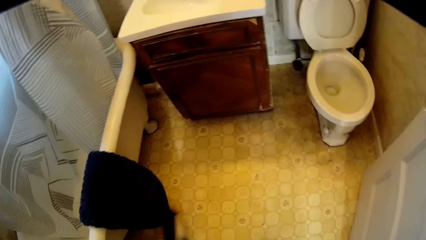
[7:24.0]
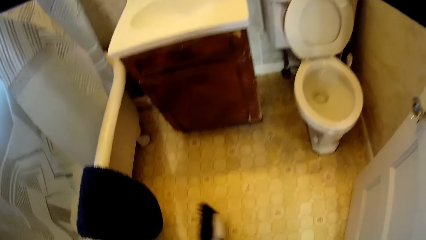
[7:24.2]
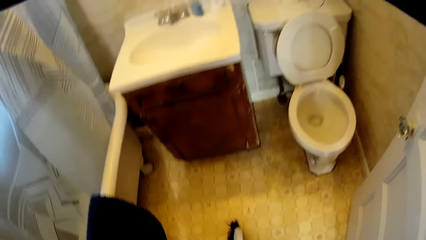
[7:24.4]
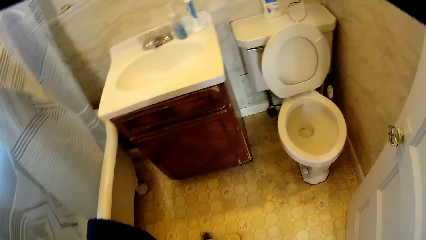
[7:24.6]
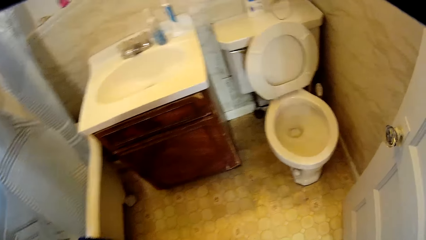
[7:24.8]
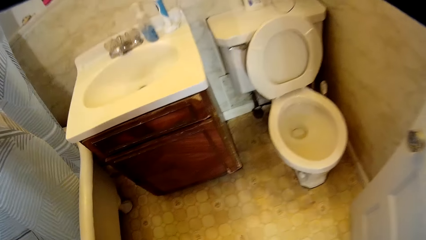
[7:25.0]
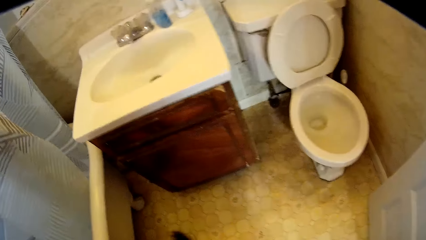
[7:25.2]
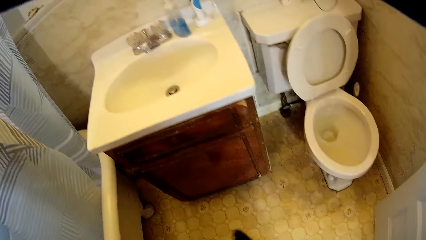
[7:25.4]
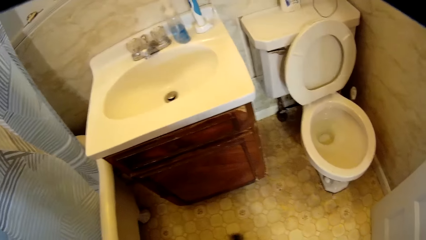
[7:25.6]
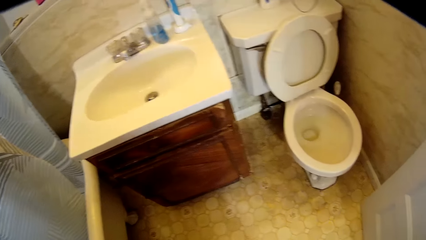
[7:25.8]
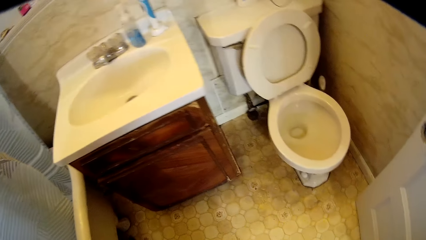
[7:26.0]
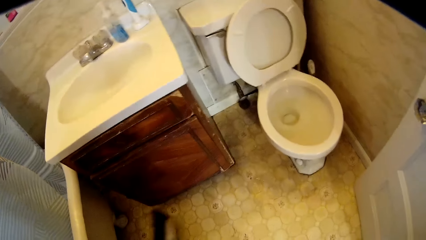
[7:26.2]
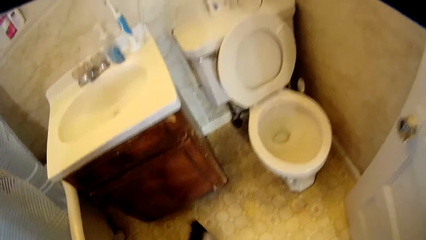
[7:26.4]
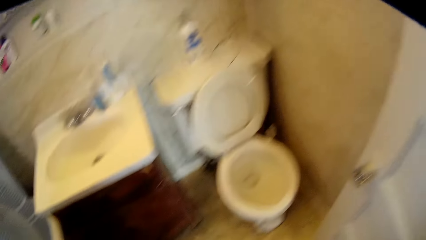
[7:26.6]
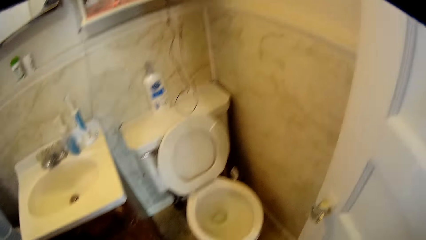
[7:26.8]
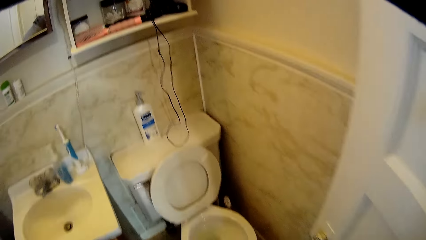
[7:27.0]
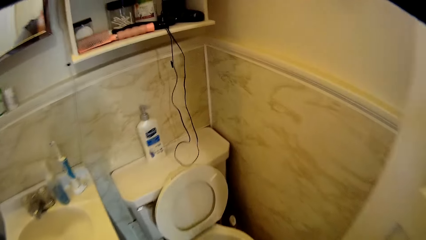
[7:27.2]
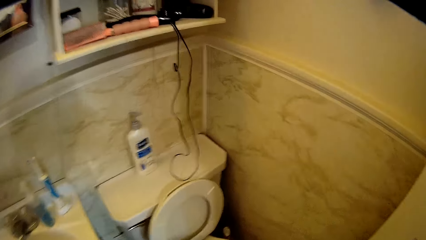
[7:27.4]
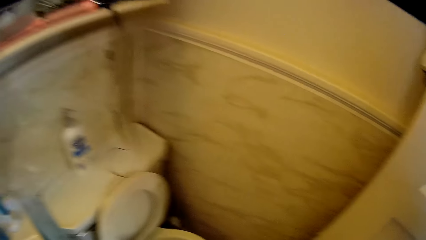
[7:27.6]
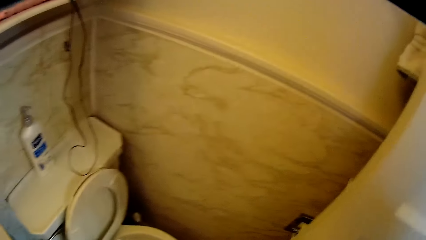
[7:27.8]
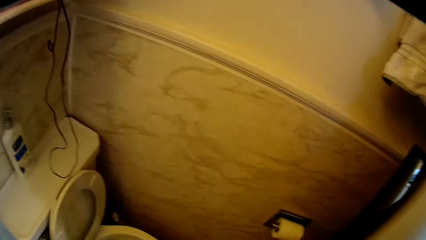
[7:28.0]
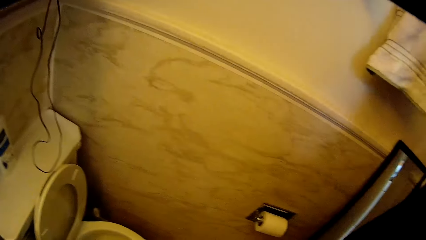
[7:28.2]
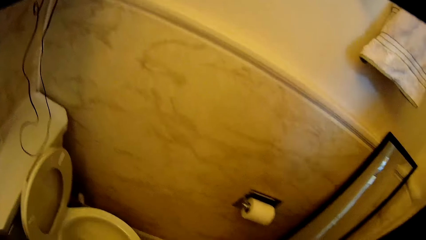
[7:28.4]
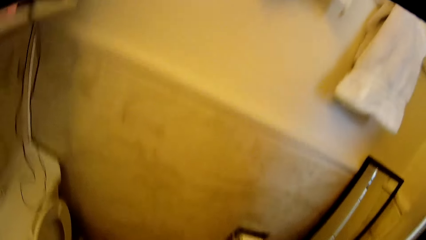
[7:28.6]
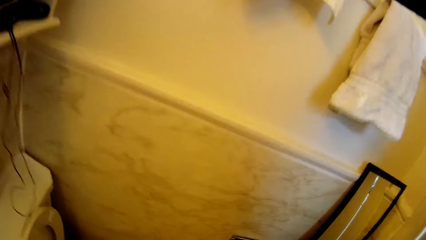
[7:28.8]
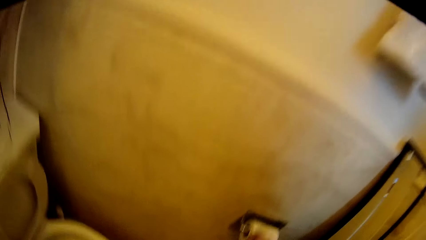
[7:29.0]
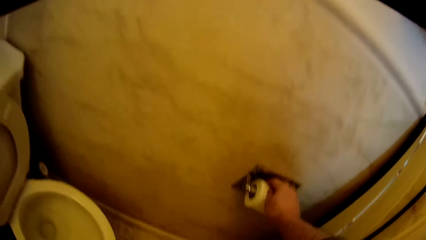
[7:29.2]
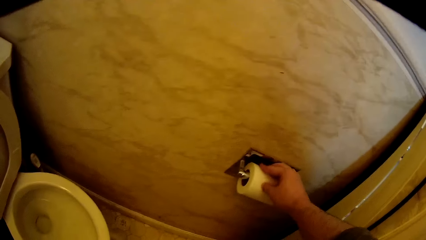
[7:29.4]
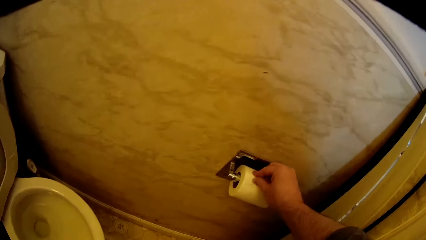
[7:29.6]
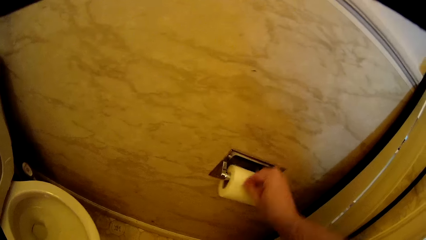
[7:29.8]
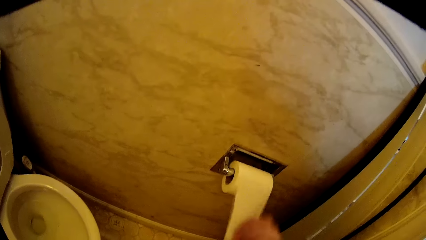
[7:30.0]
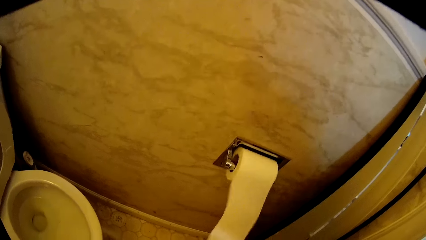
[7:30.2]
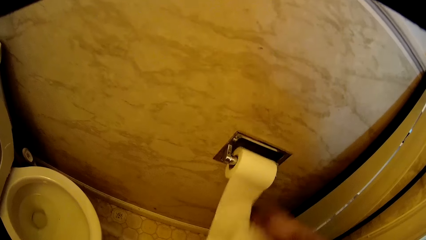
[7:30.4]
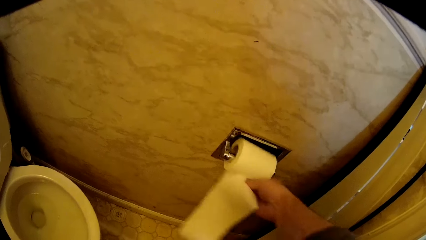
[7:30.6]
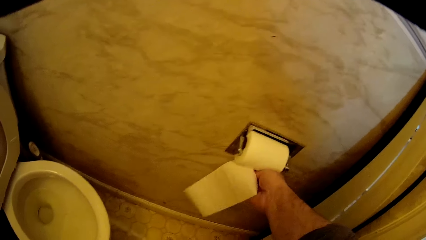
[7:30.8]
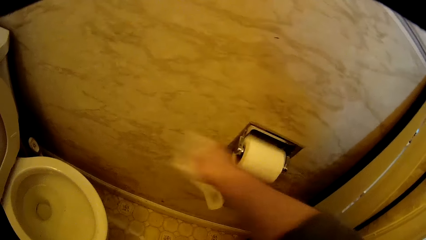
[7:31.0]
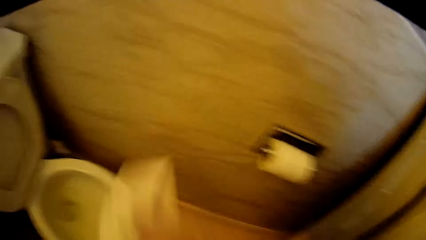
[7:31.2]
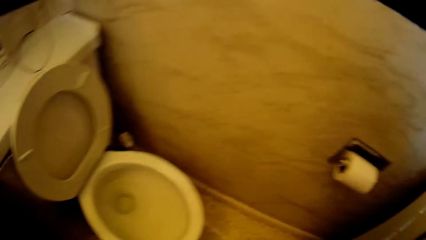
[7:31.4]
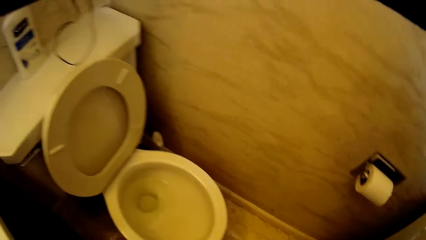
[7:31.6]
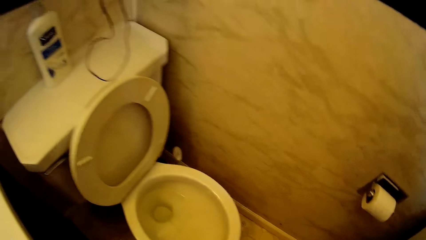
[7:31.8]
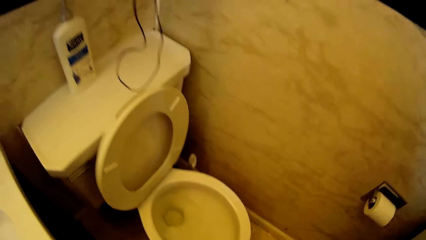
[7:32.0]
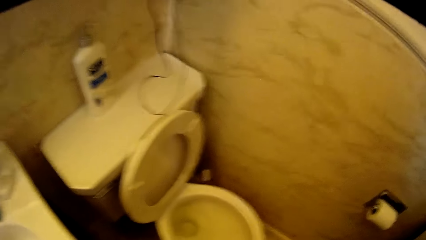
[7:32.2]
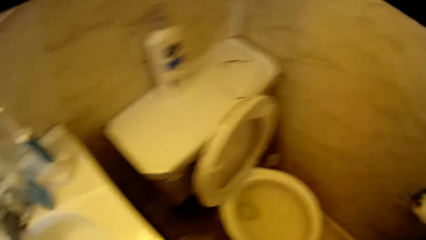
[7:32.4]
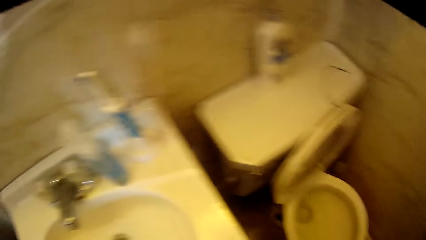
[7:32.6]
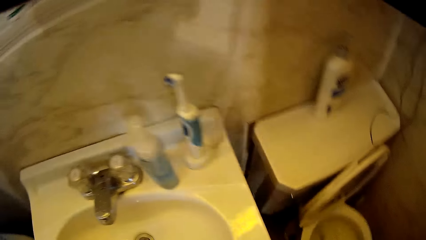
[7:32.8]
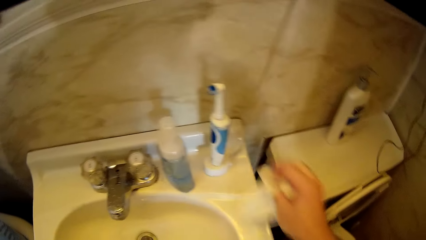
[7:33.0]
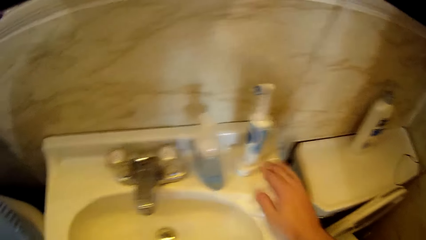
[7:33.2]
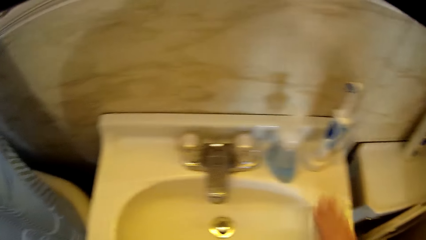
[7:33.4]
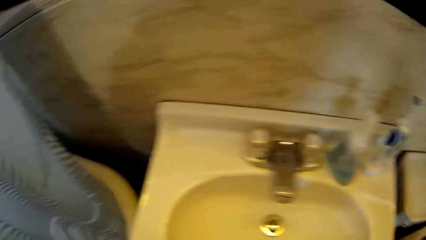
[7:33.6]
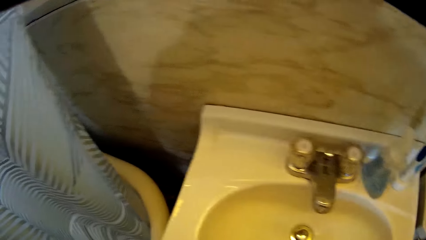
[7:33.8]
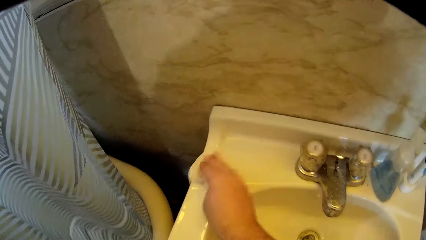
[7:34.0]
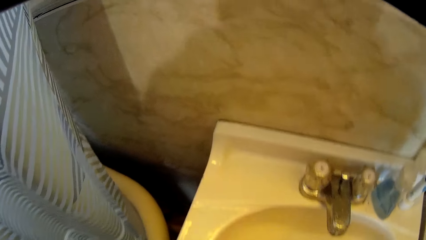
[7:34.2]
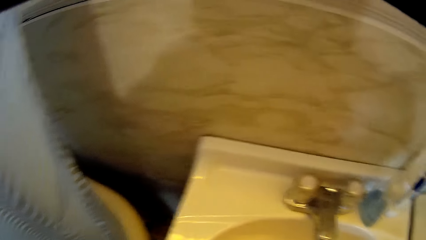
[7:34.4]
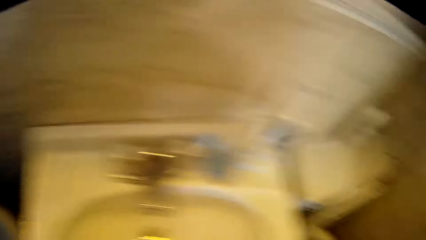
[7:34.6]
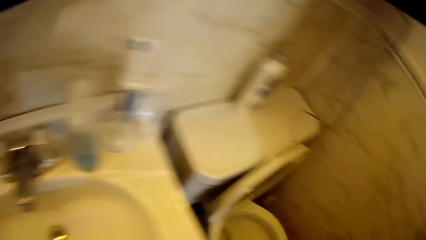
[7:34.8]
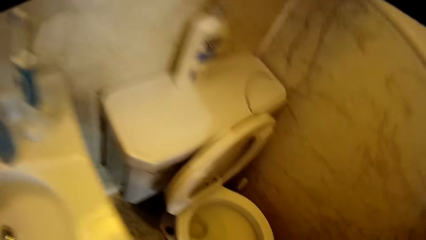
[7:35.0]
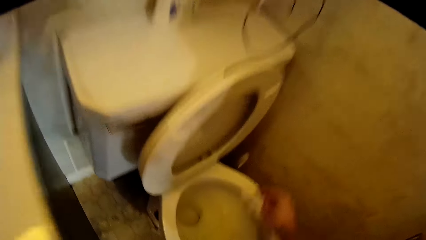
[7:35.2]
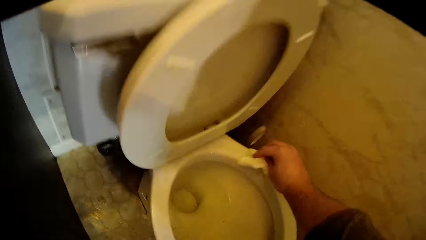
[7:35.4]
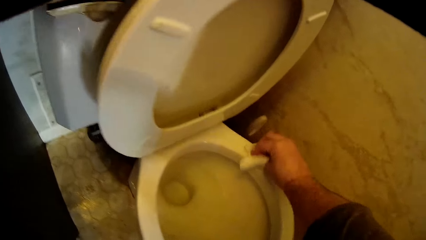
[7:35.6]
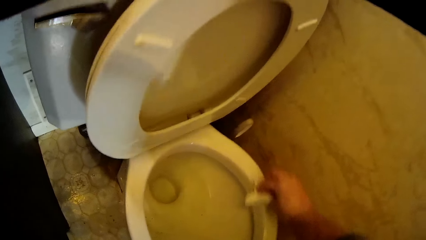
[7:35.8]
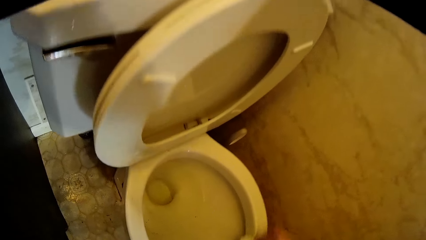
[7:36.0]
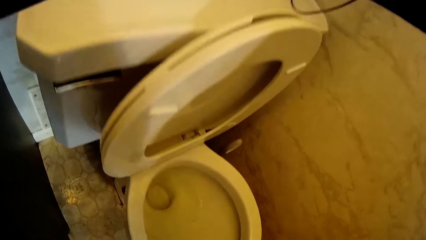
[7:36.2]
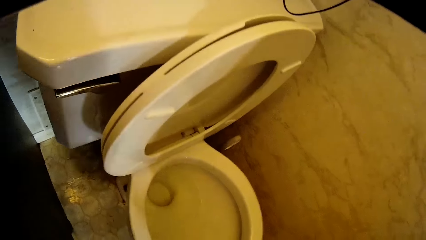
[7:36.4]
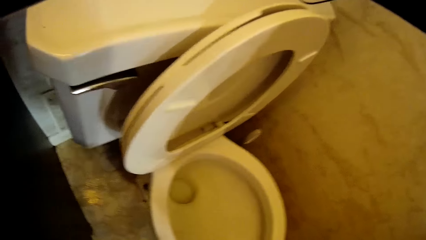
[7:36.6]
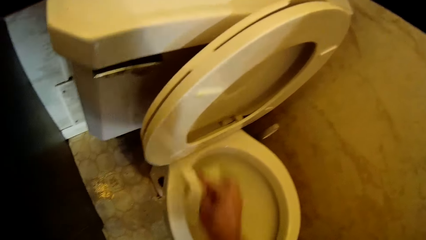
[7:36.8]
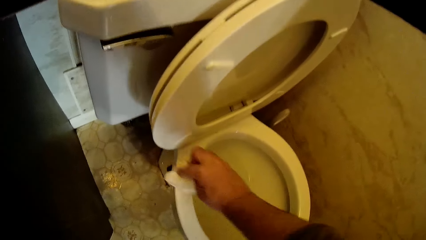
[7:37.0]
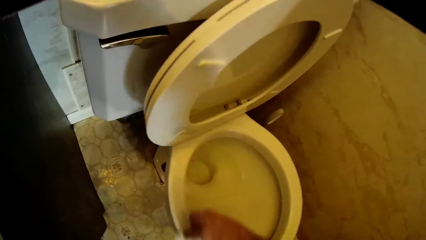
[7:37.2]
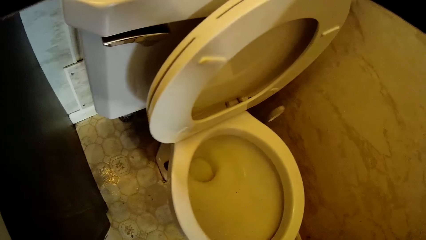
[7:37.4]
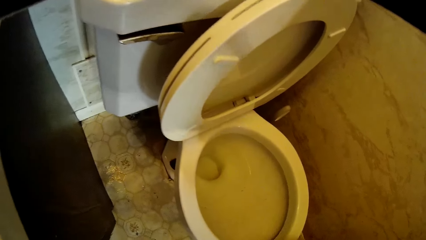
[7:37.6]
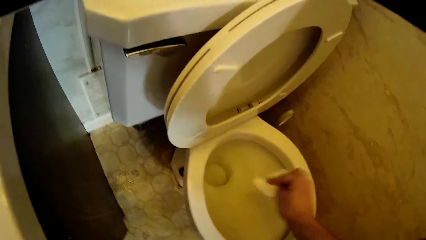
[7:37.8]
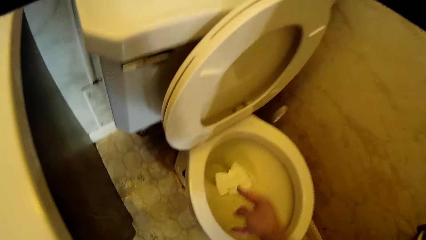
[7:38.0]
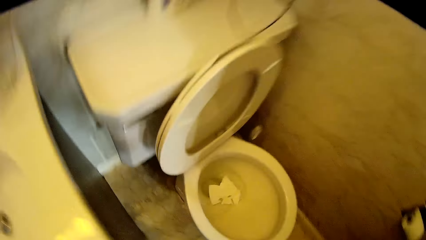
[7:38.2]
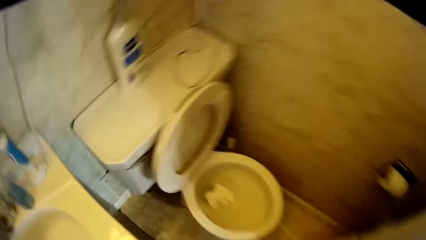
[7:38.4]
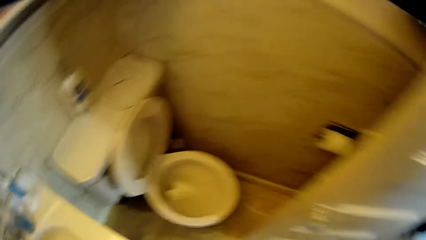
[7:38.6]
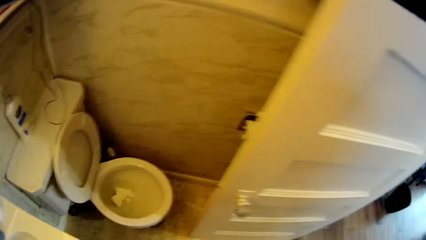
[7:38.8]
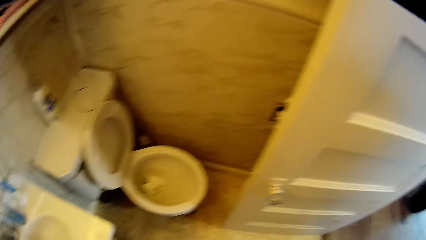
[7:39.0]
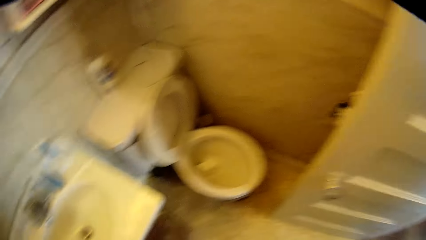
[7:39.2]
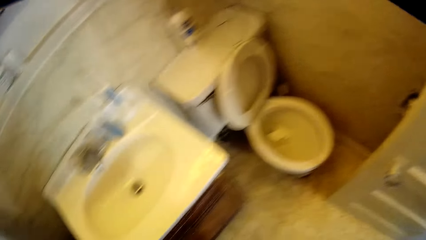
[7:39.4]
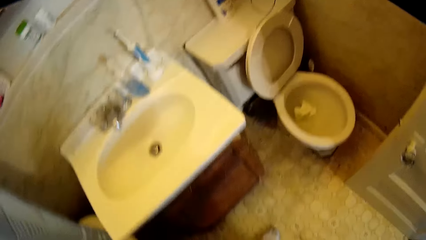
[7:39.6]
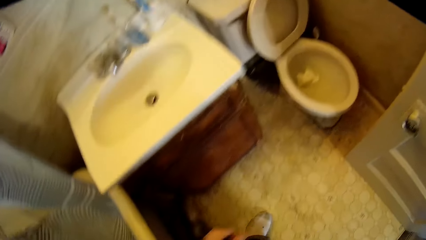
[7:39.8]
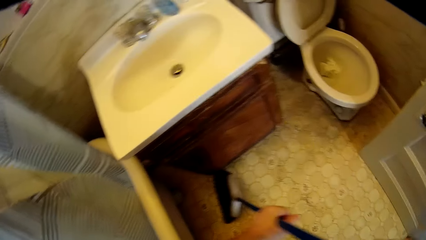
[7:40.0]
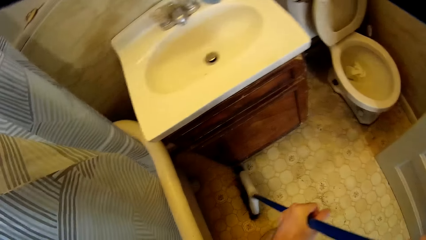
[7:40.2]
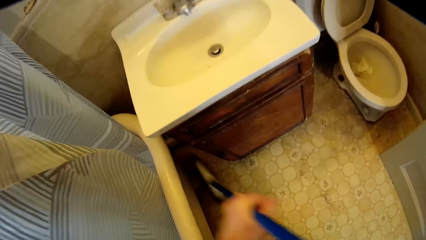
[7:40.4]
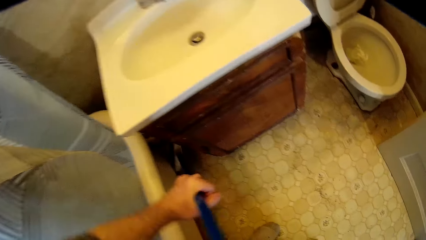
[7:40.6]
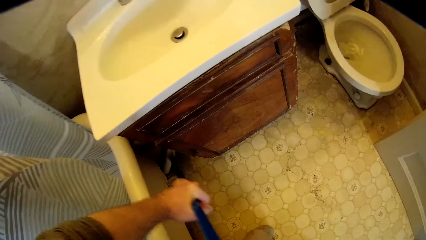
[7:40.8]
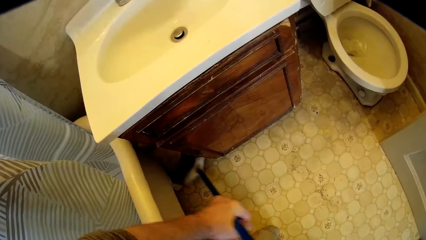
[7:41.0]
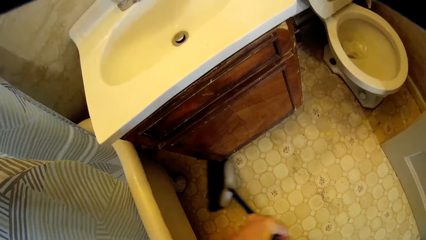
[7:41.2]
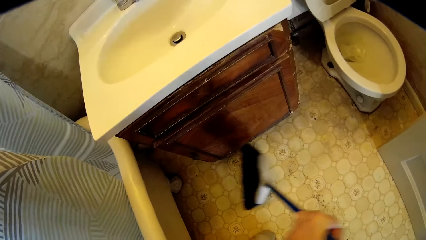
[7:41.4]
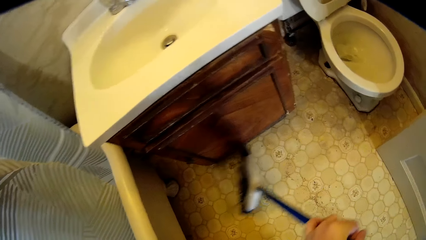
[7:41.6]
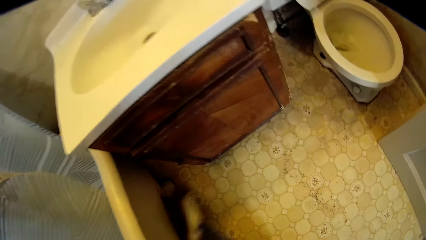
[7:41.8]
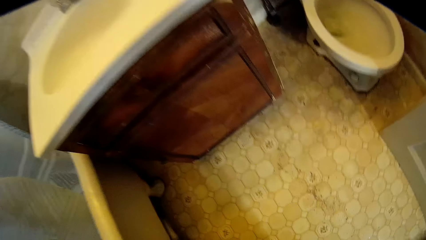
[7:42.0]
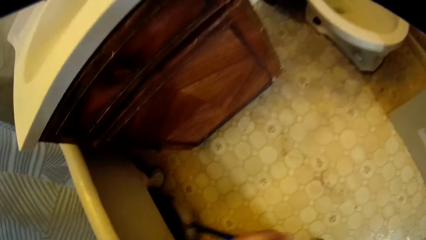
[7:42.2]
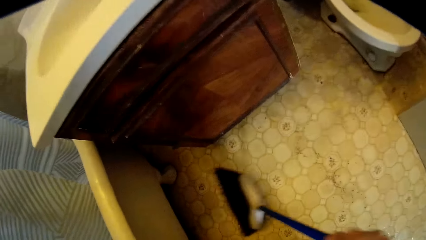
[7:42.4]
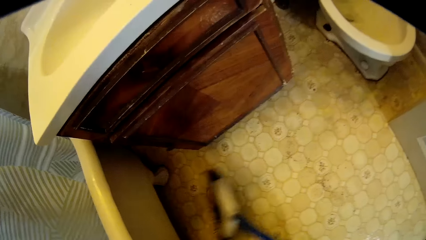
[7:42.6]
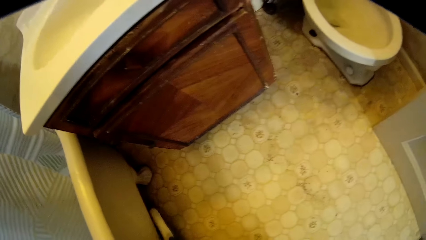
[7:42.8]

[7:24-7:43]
The camera wearer pulls the toilet paper. They cut a piece of the toilet paper. They wipe the bathroom sink with the toilet paper. They wipe the toilet seat with the toilet paper. They throw the toilet paper in the toilet. They sweep the bathroom floor.
